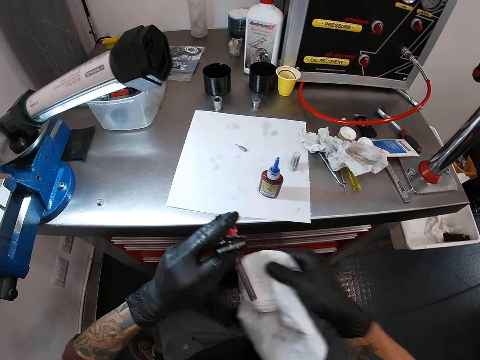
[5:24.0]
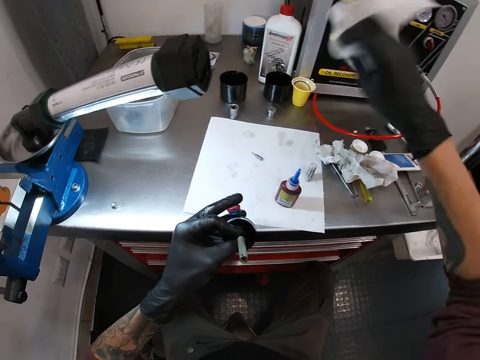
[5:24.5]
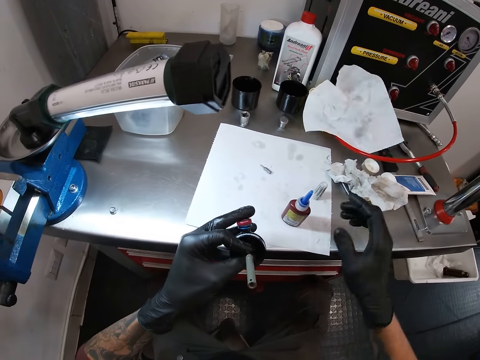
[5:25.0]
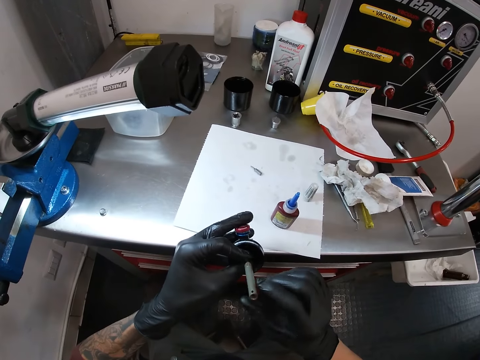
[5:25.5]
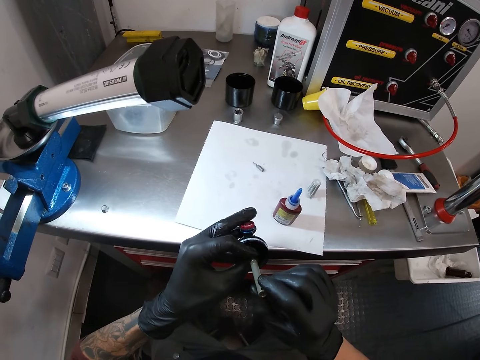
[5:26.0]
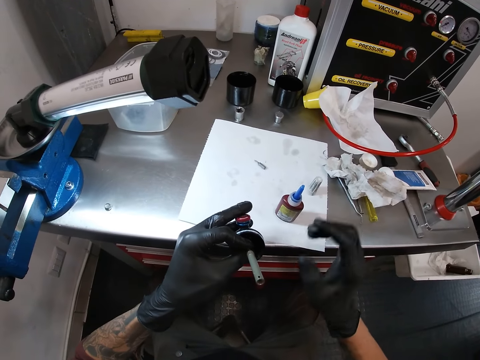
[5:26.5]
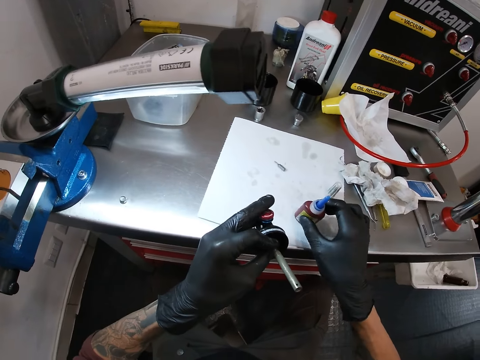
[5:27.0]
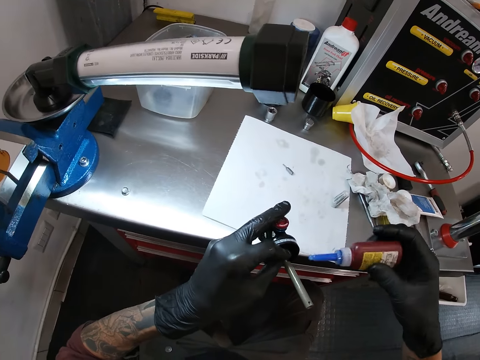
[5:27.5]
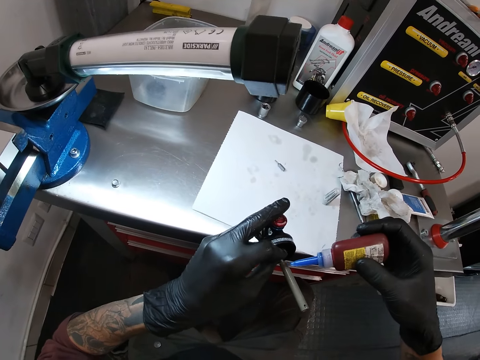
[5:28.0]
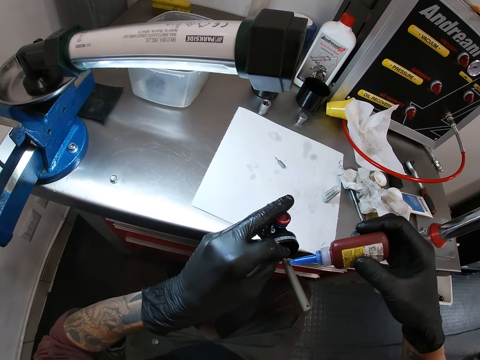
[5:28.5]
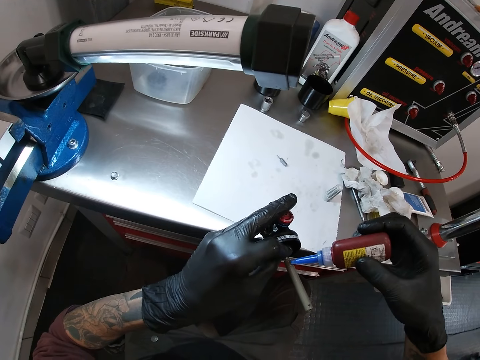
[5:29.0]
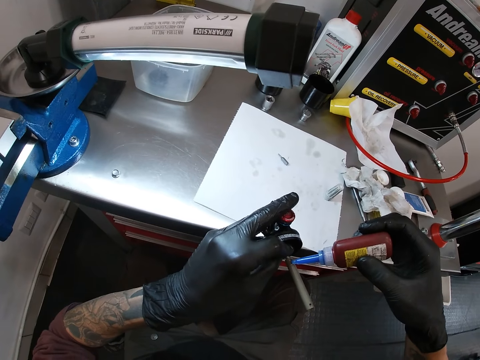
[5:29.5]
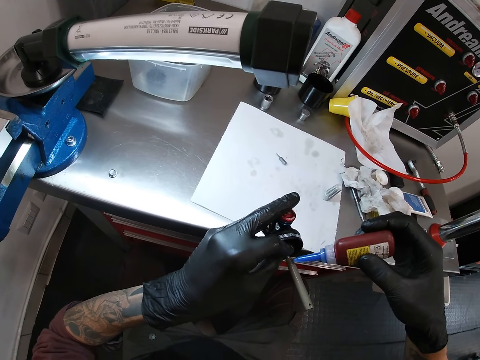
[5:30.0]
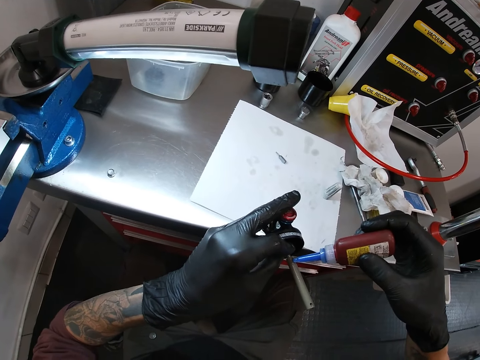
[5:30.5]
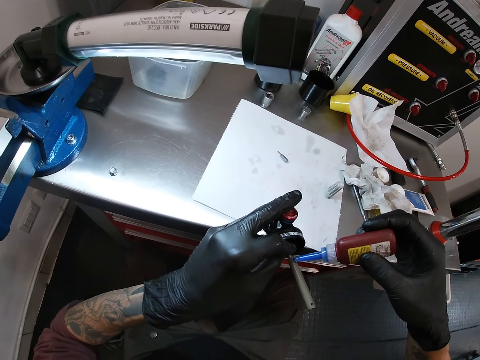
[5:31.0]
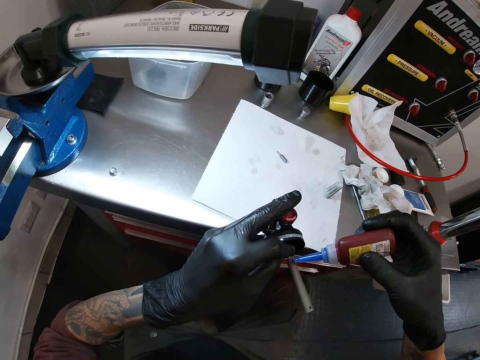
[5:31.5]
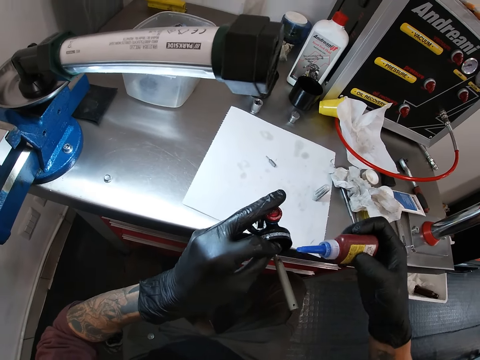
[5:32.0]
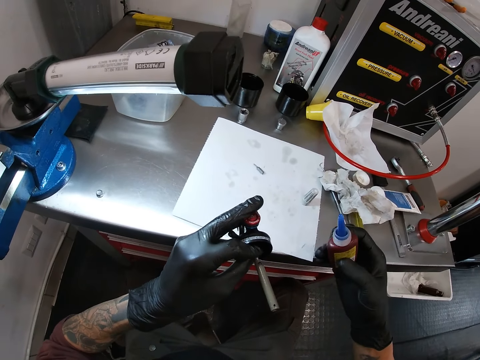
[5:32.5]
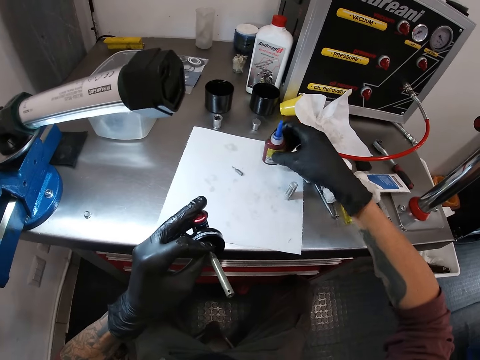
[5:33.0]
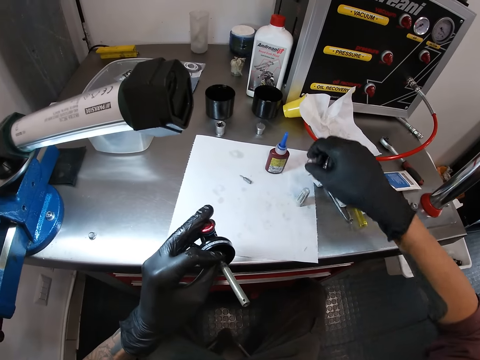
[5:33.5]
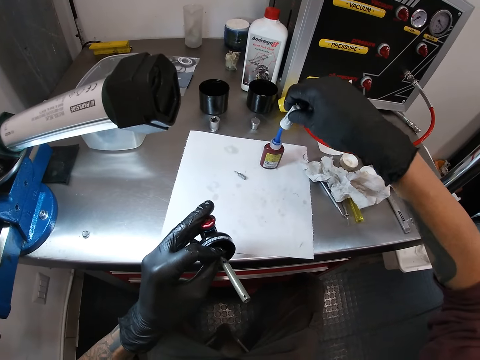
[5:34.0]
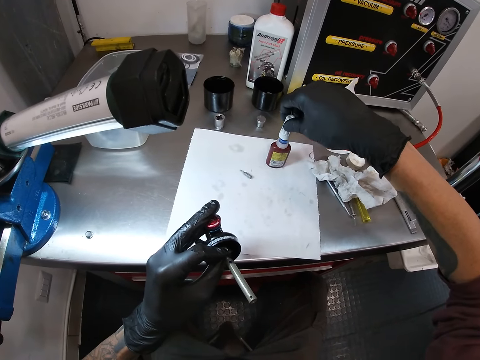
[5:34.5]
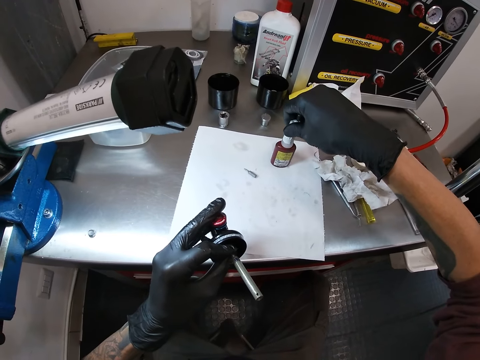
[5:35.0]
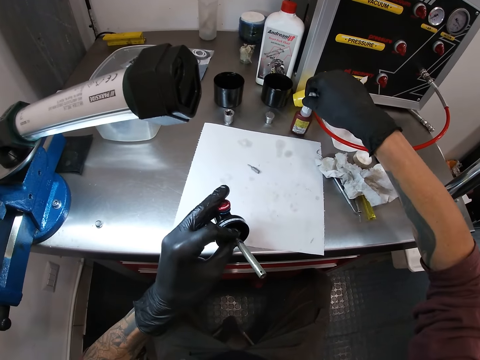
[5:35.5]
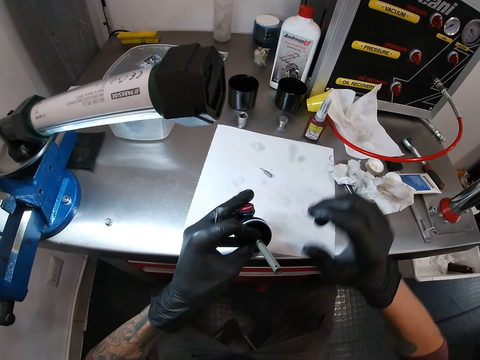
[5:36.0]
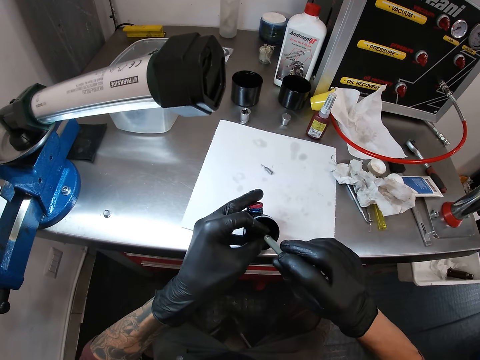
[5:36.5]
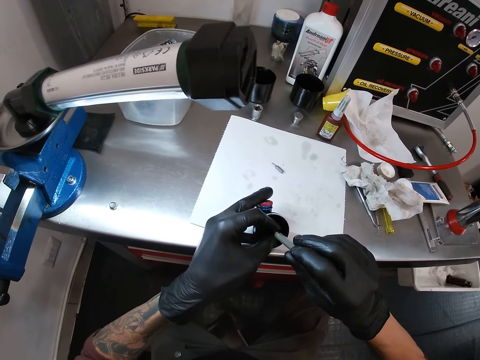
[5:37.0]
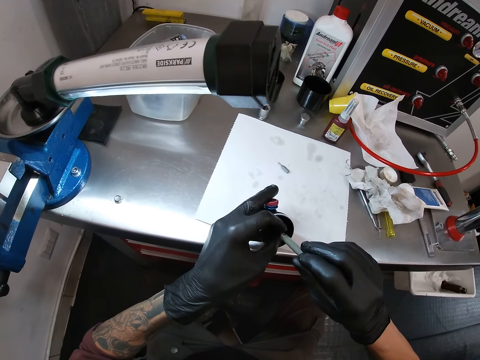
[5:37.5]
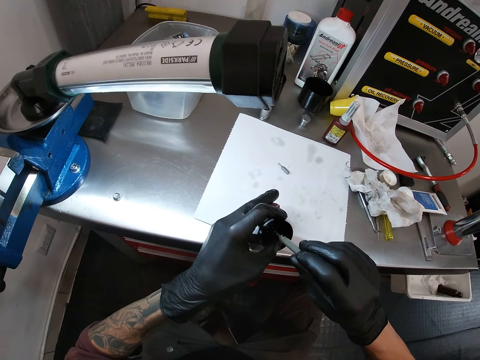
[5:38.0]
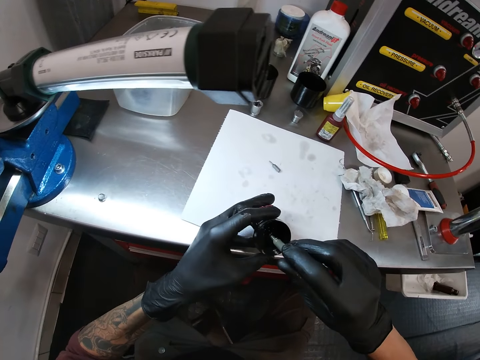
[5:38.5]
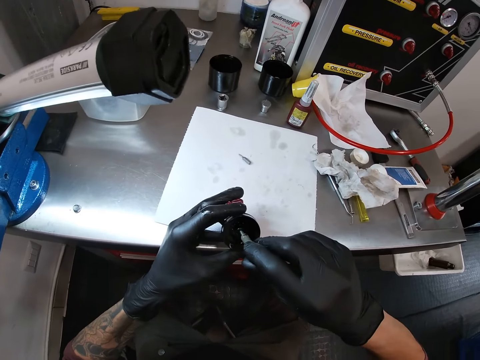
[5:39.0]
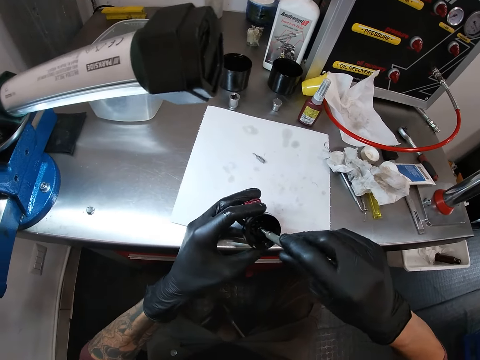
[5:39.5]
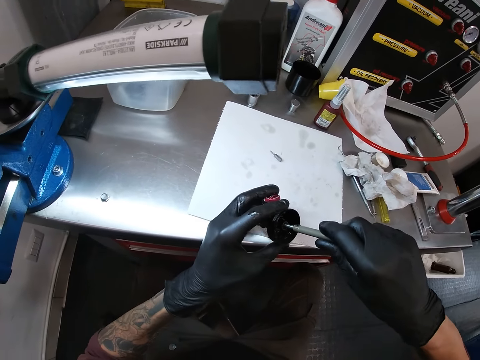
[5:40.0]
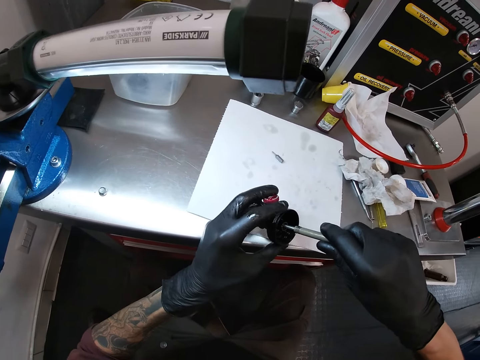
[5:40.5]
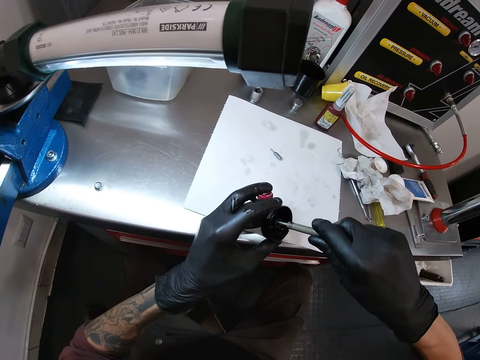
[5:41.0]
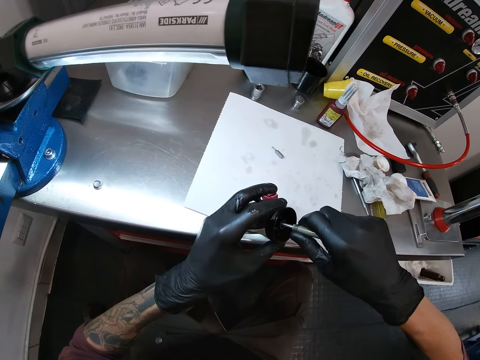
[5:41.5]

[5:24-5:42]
The camera wearer drops the piece of paper on the table with his right hand. He adjusts the scriber in the mechanical part with his right hand. He holds the metal. He picks up the container of glue or bottle from the table with his right hand. He puts something on the metal. He applies glue to the scriber with his right hand. He holds the bottle. He places the container of glue on the table with his right hand. He picks up the cover of the container of glue from the table with his right hand. He places the cover on the container of glue with his right hand. He moves the container of glue on the table with his right hand. He adjusts the scriber in the mechanical part with his right hand. He holds the metal. He fixes the metal on something.

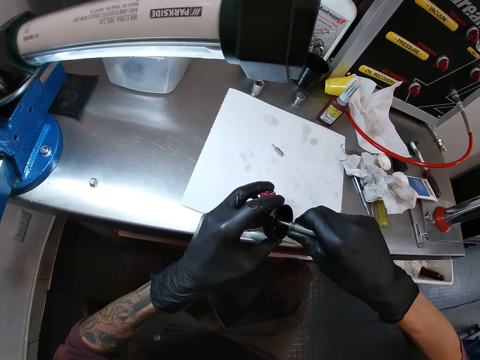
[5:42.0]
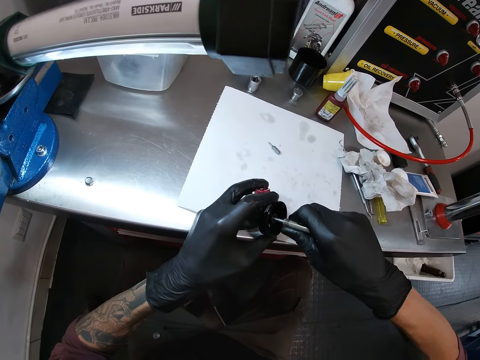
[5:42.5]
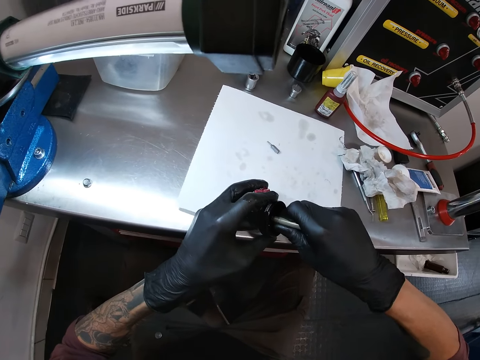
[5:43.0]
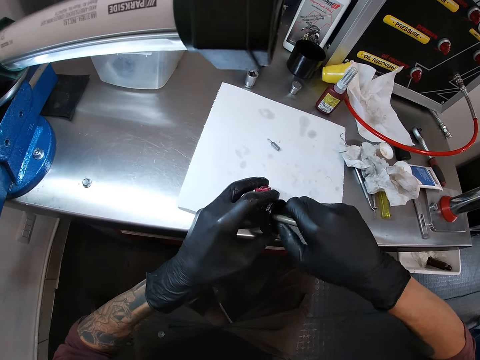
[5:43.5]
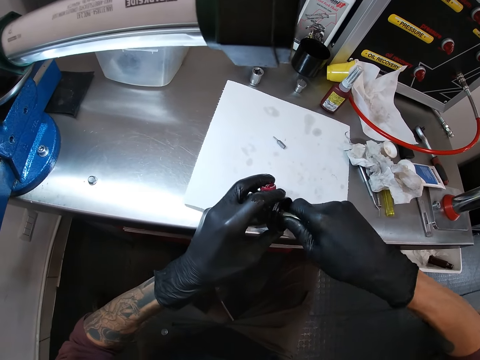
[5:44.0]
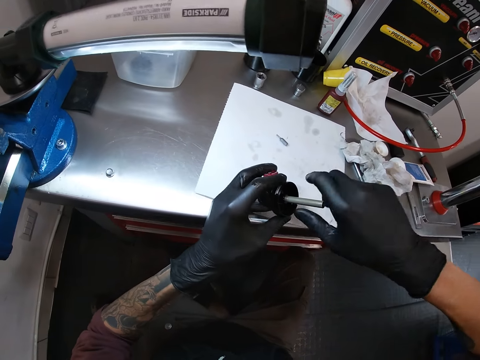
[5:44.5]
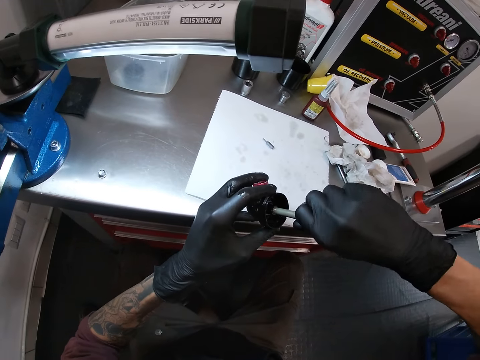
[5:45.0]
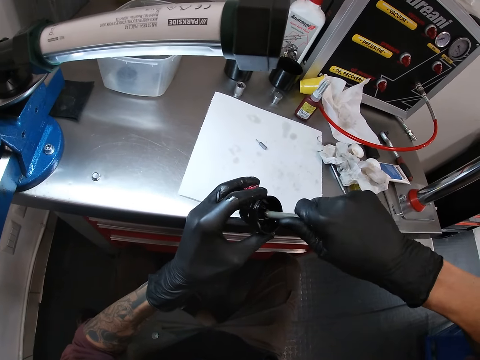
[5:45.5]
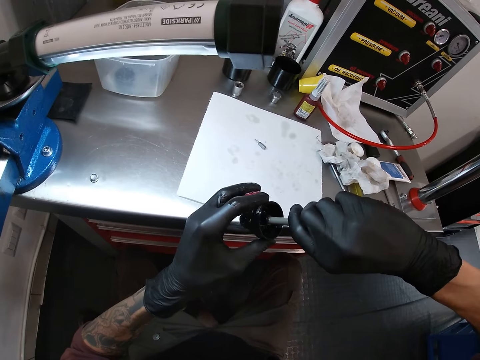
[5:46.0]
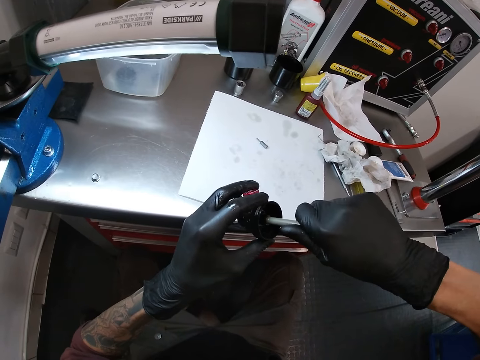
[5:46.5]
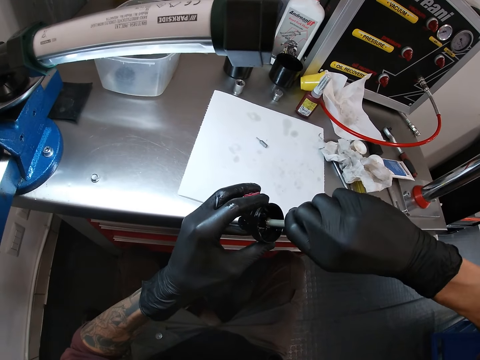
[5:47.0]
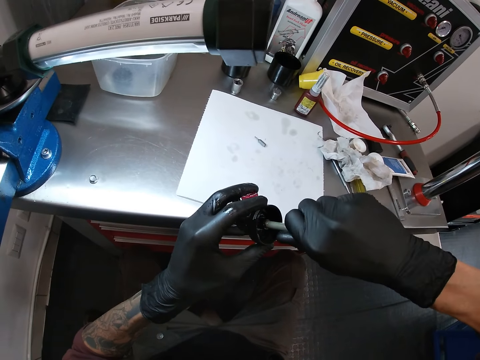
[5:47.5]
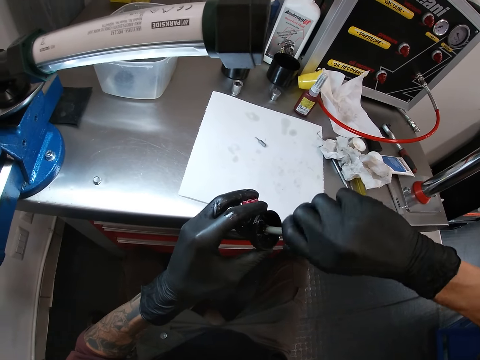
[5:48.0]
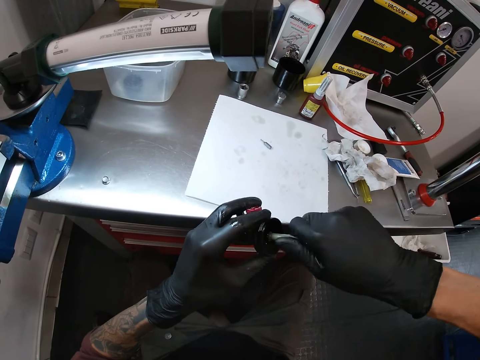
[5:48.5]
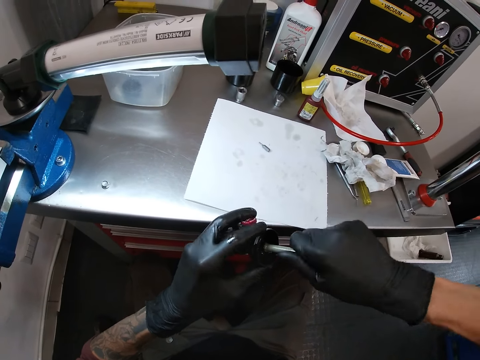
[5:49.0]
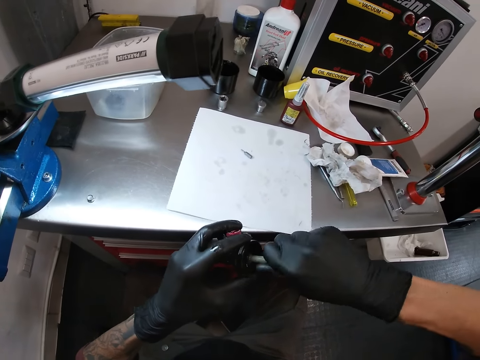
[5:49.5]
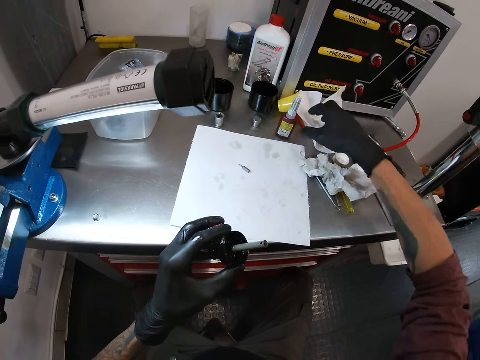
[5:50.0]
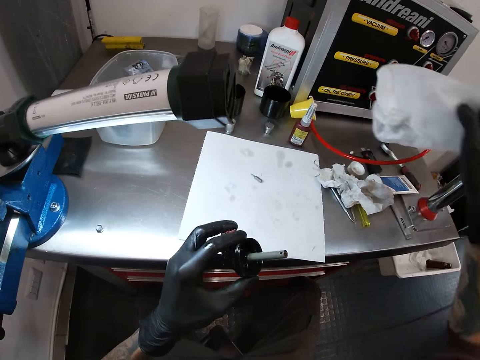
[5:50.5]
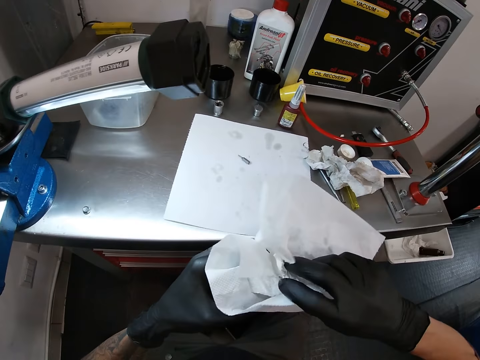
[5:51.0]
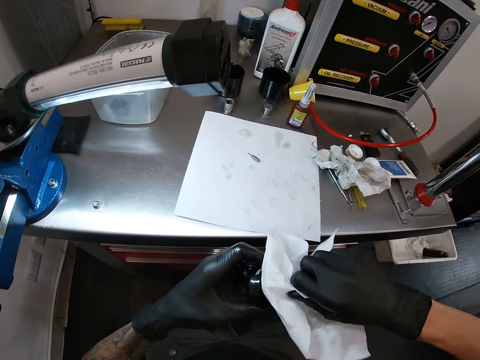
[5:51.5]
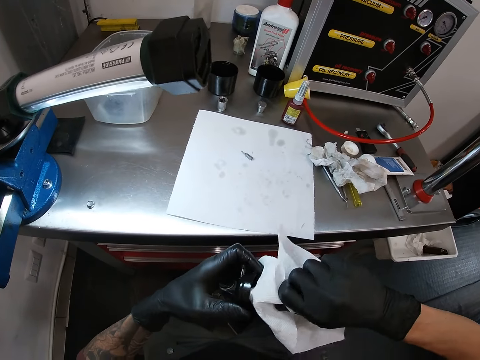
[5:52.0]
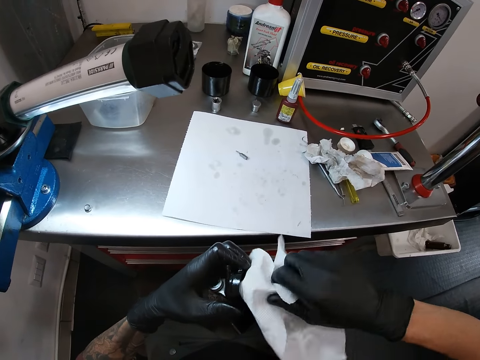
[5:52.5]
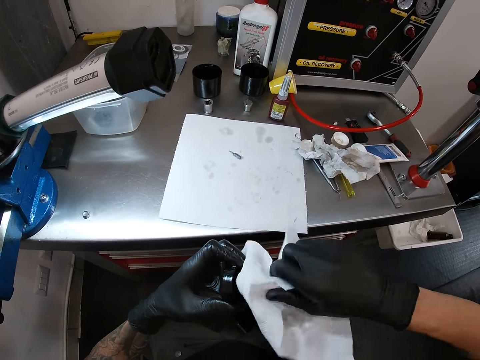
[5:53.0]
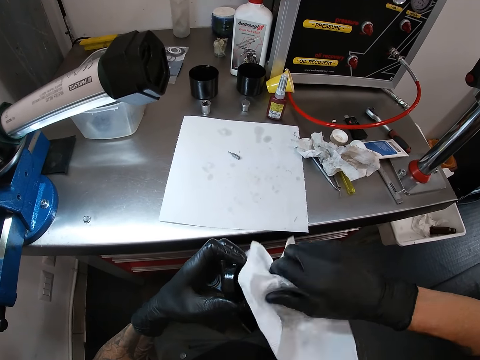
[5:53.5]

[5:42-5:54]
The camera wearer picks up the piece of paper from the table with his right hand. He cleans the scriber with the piece of paper in his right hand.
